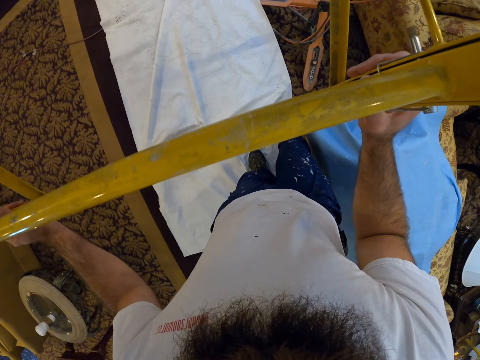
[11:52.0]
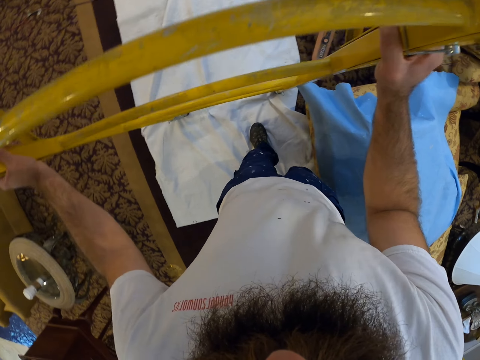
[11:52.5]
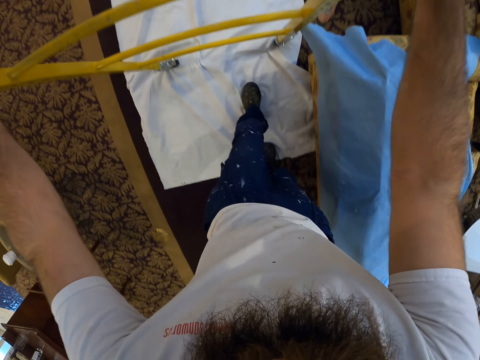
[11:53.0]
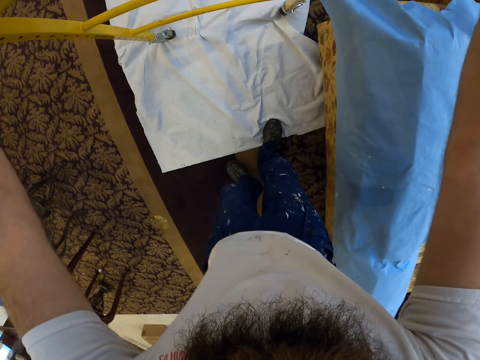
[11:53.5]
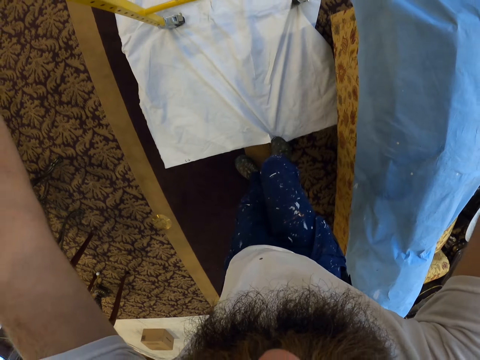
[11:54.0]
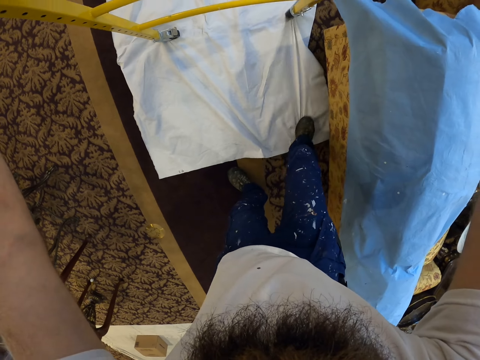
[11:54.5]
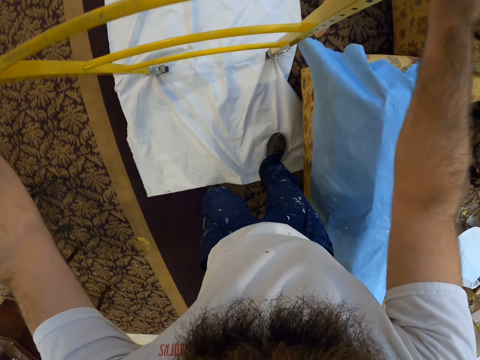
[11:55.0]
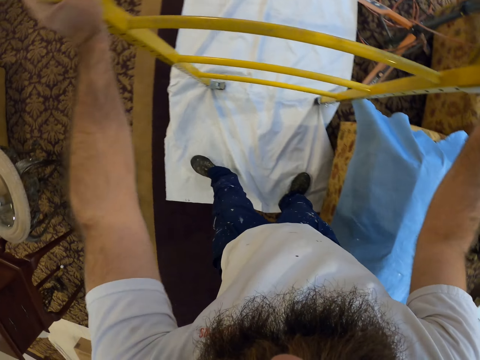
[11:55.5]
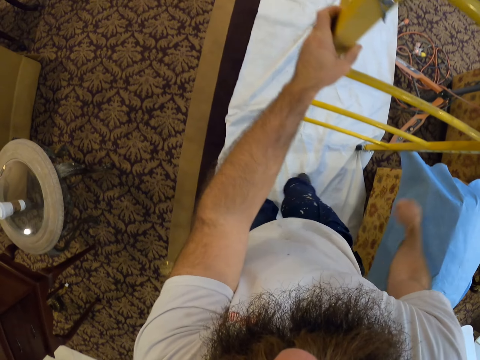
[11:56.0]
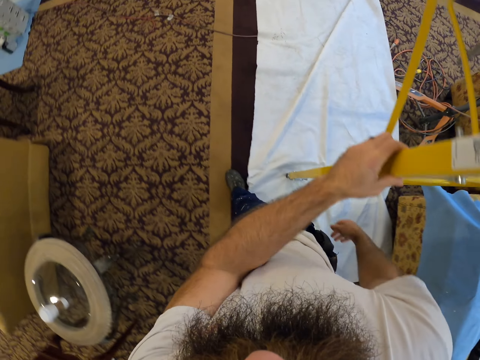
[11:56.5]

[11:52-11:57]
The camera wearer adjusts the canvas on the floor with his right leg. He moves the paper on the floor. He walks around the room.

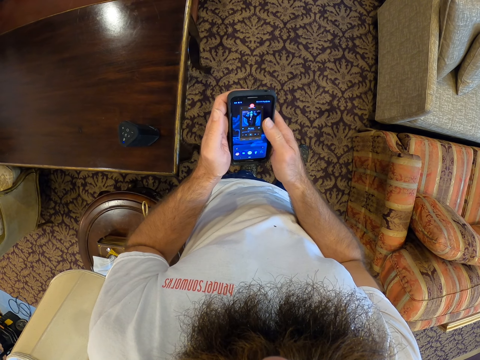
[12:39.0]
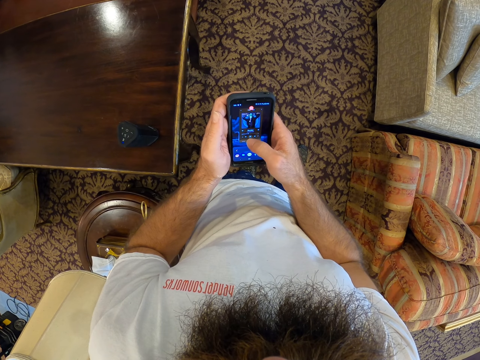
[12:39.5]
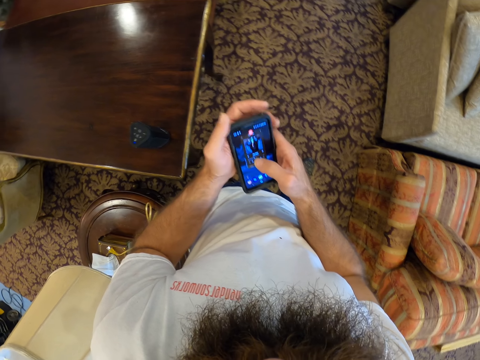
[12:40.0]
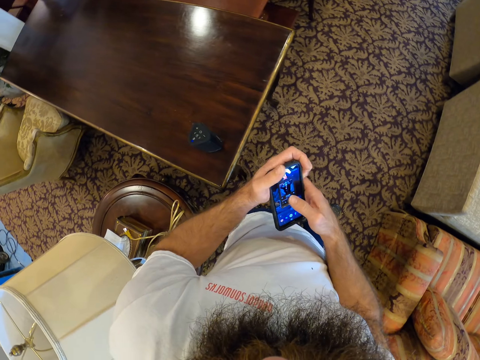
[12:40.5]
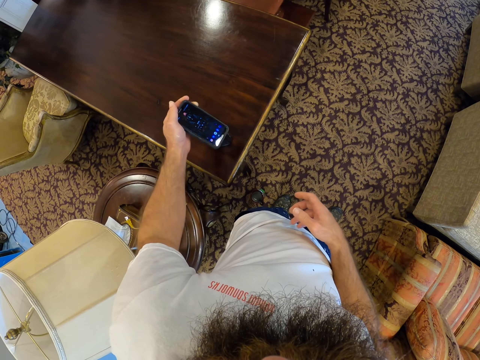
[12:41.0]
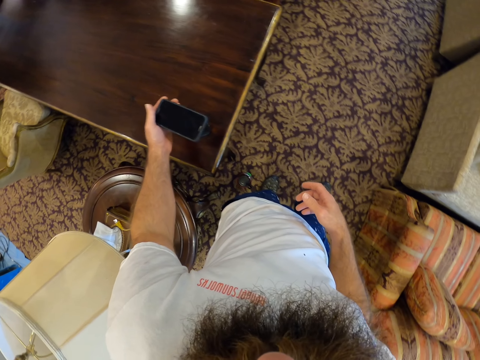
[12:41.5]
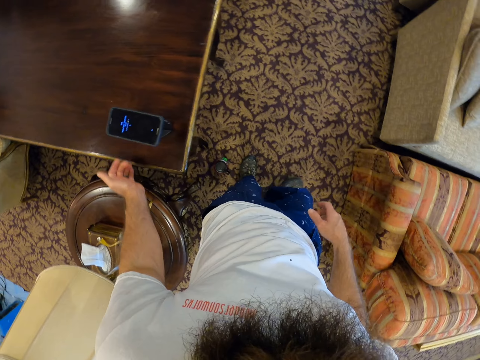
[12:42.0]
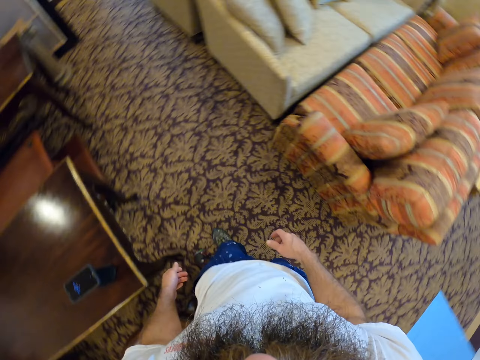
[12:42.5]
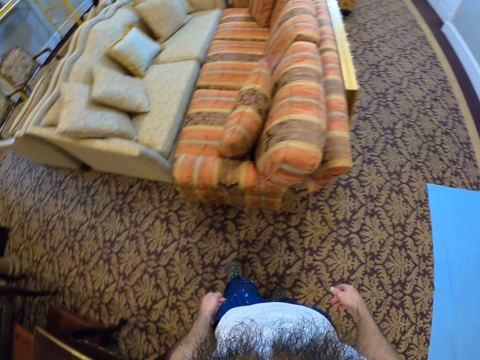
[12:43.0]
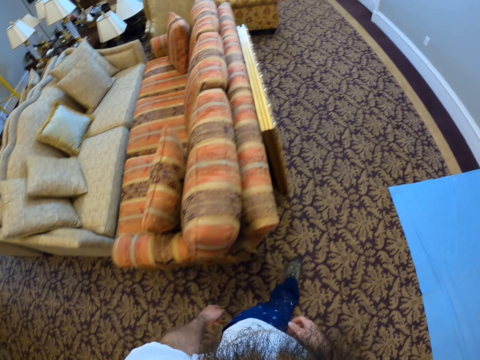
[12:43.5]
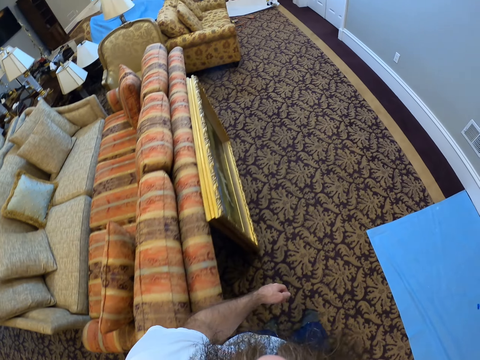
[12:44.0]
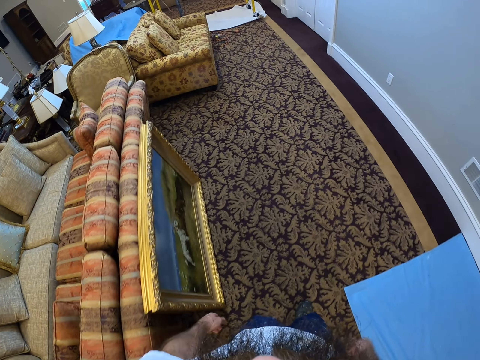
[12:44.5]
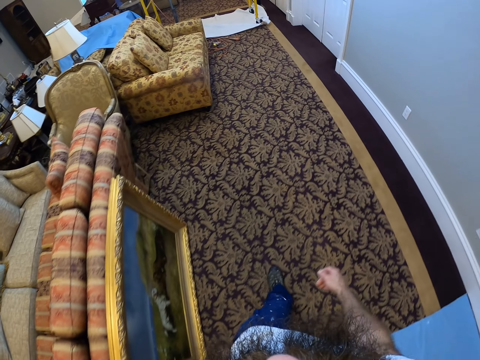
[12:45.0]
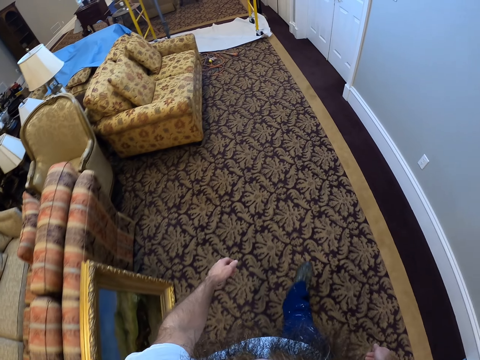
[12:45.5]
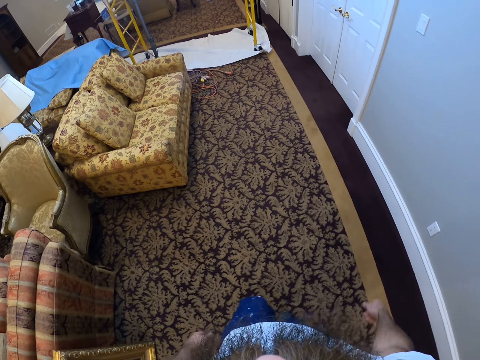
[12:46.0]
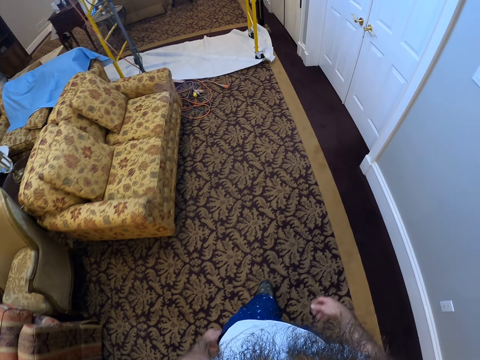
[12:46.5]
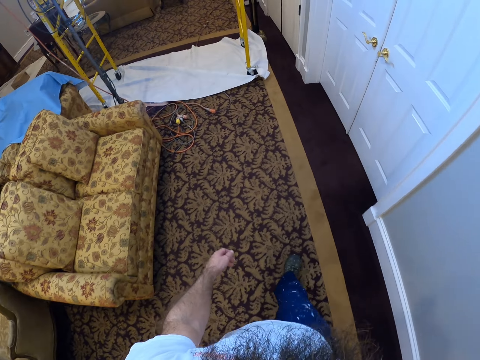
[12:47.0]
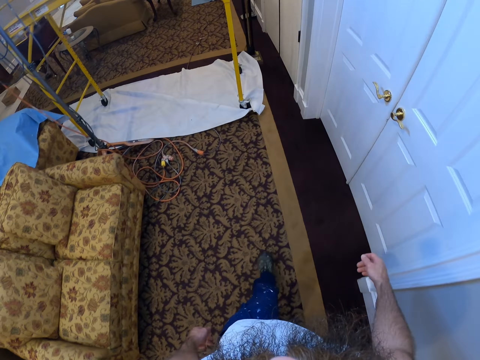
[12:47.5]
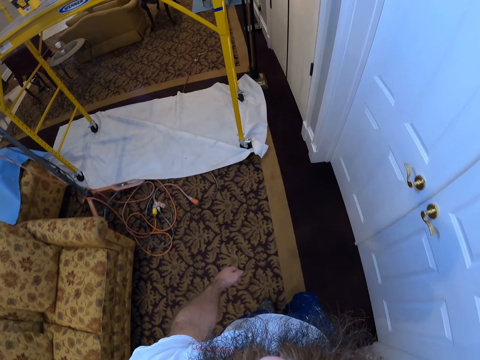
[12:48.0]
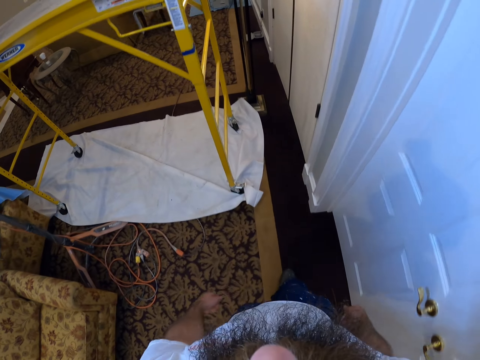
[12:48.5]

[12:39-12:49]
The camera wearer holds the phone with his left hand. He places the phone on the radio on the table with his left hand. He walks around the room.

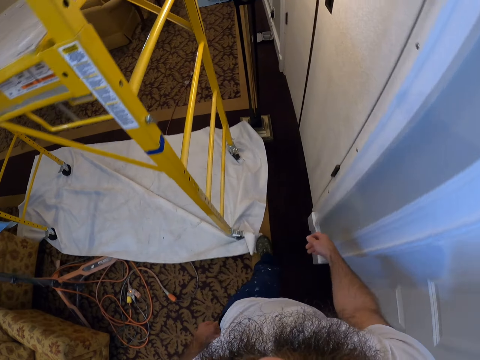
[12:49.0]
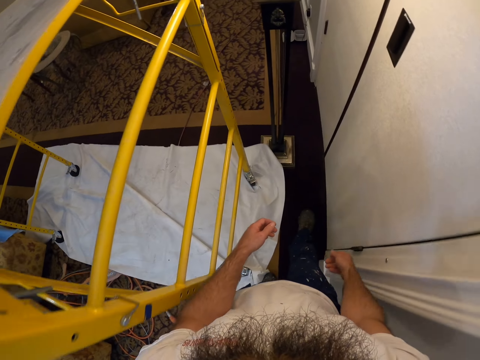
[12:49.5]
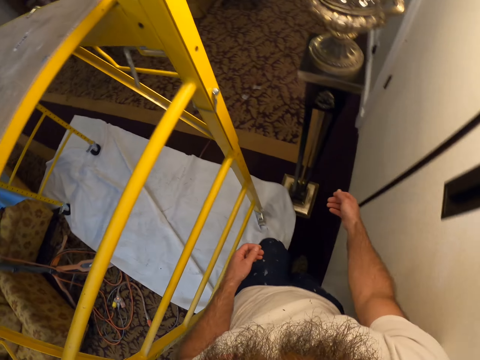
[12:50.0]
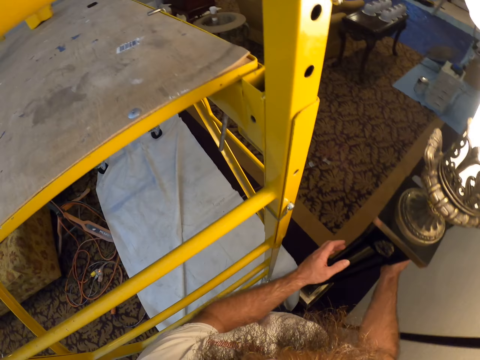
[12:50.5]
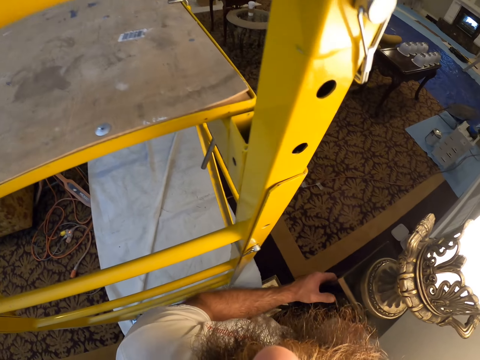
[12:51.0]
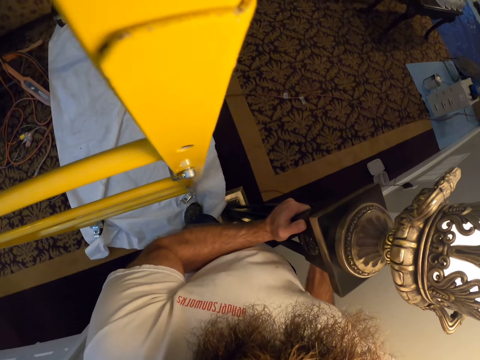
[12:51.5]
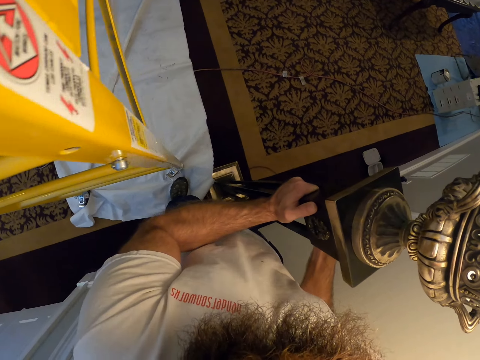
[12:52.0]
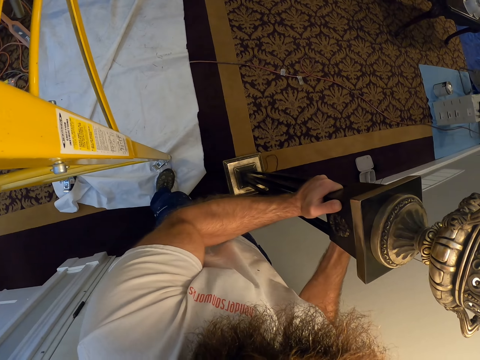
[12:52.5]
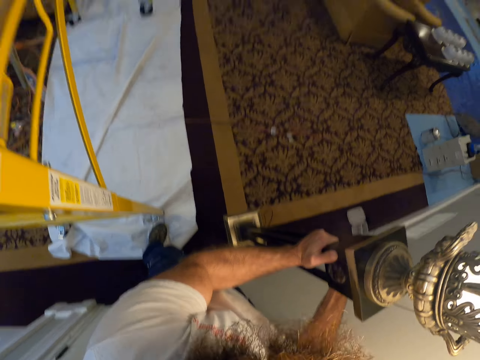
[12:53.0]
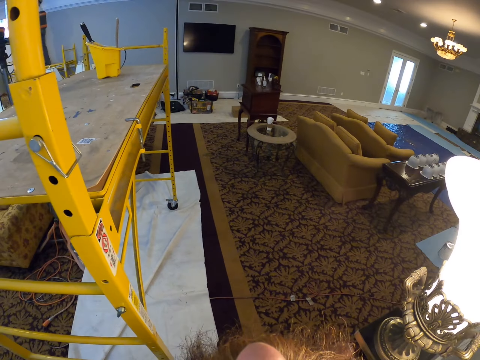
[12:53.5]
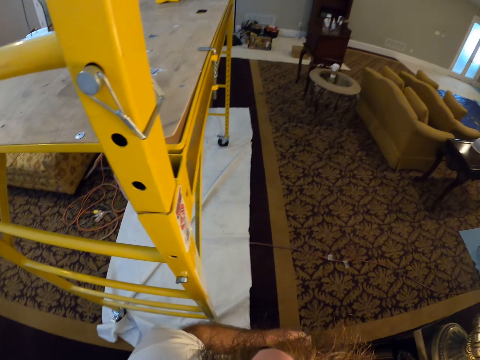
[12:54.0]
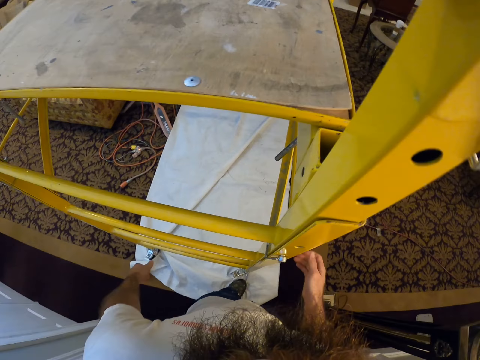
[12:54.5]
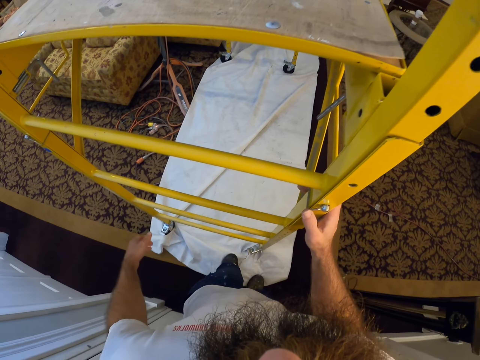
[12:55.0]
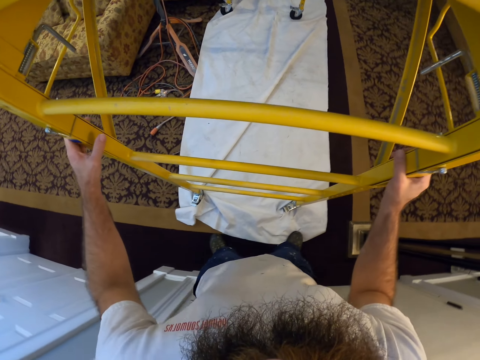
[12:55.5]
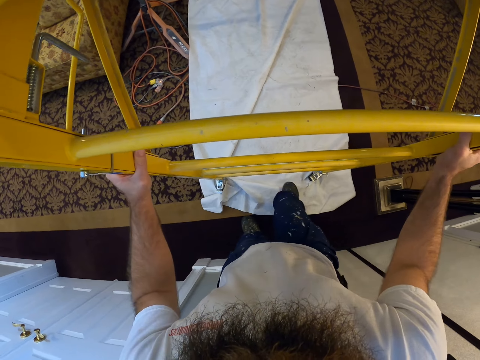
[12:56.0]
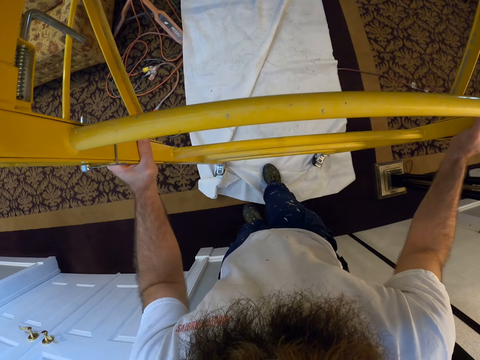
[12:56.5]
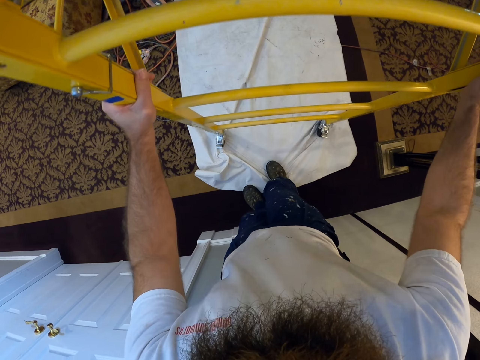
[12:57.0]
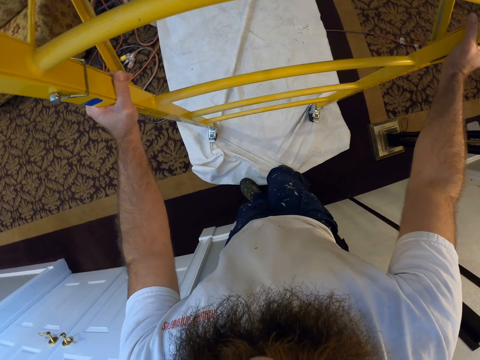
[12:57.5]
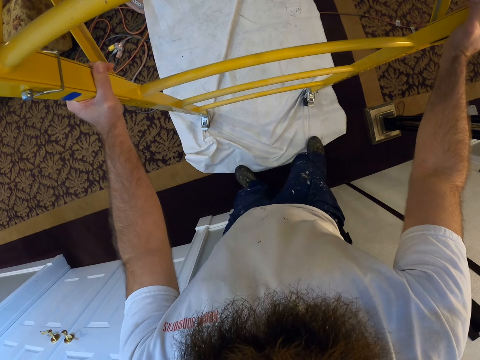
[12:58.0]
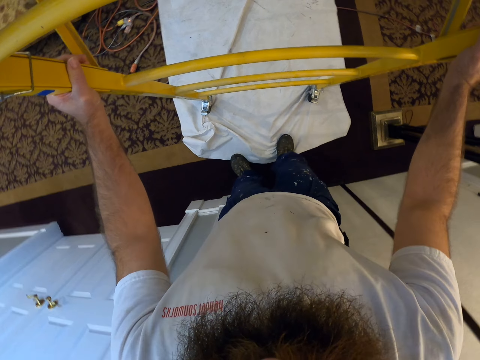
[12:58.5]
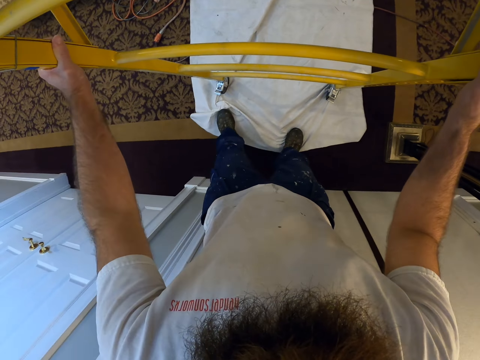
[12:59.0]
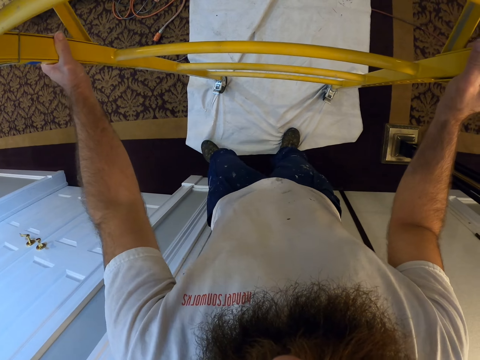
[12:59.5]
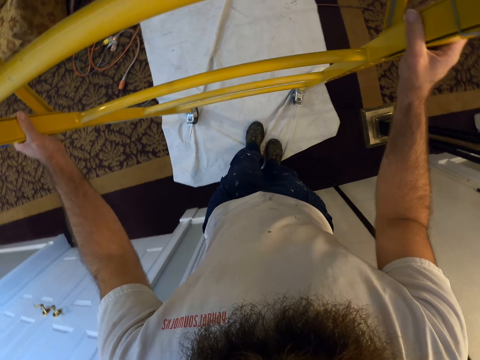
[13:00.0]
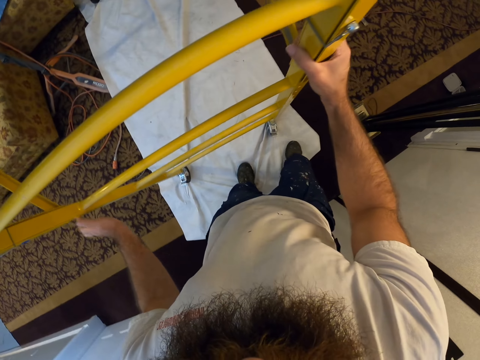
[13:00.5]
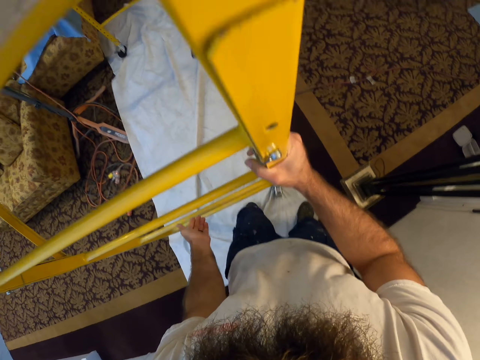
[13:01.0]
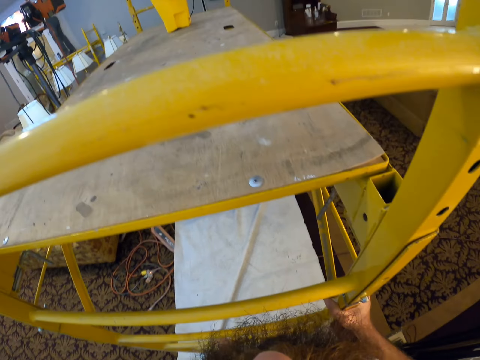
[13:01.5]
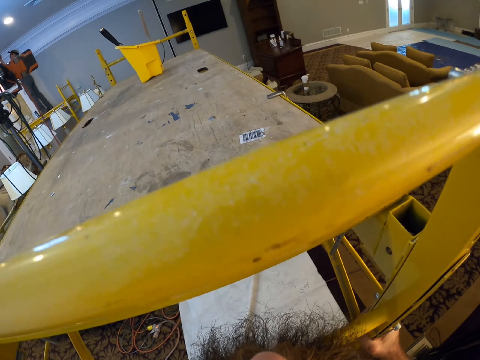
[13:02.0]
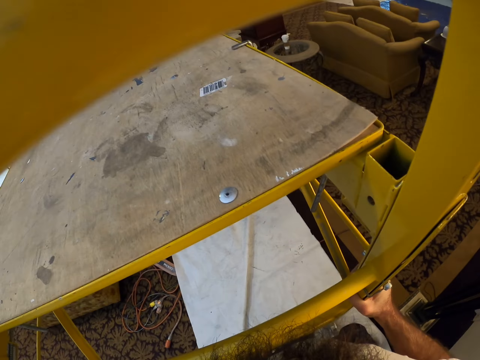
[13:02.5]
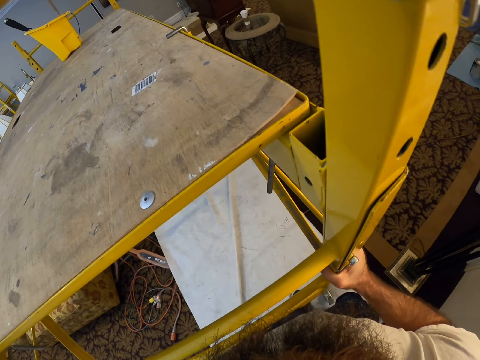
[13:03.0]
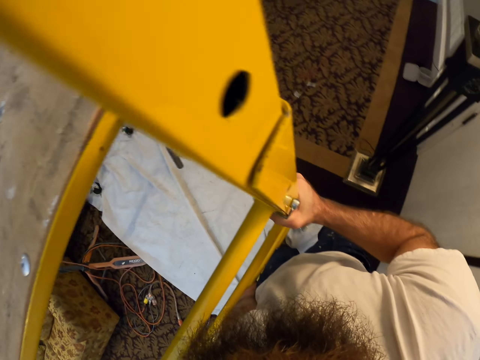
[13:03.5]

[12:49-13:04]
The camera wearer adjusts a lamp on the floor with both hands. He positions the ladder. He holds the scaffold tower on the canvas on the floor with both hands. He adjusts the canvas on the floor with his left leg. He does it again. He adjusts the scaffold tower on the canvas on the floor with both hands.
